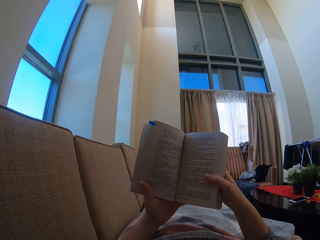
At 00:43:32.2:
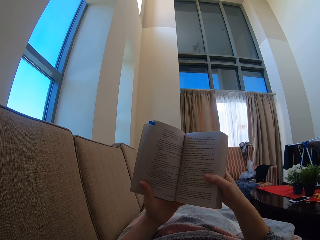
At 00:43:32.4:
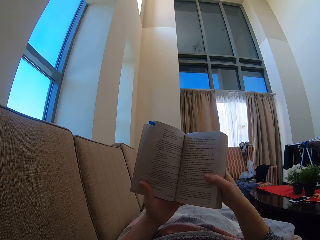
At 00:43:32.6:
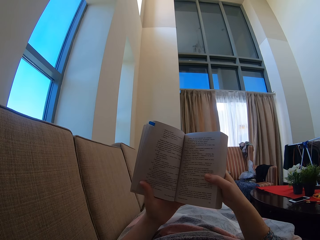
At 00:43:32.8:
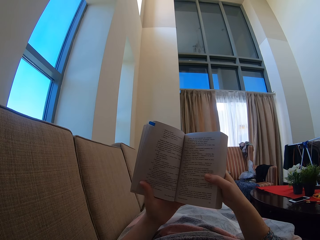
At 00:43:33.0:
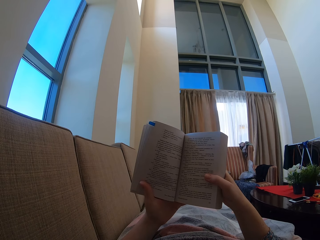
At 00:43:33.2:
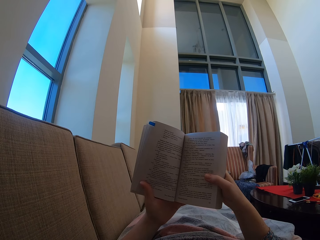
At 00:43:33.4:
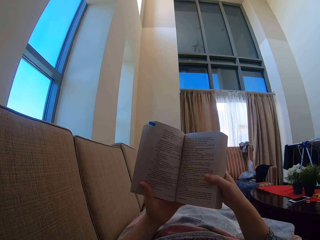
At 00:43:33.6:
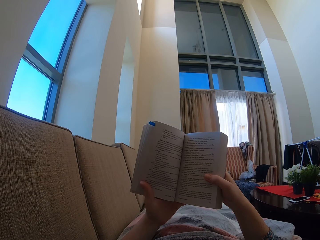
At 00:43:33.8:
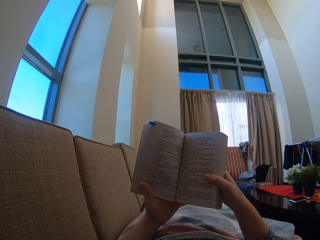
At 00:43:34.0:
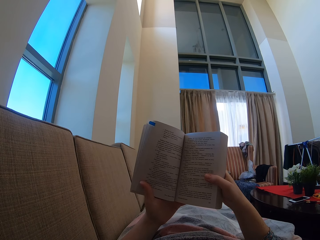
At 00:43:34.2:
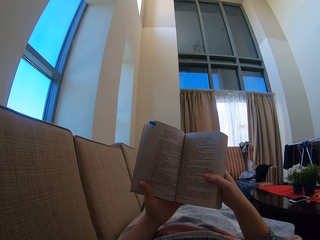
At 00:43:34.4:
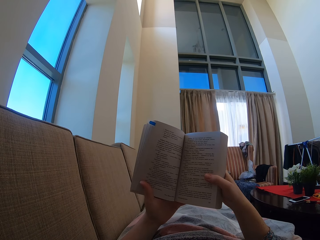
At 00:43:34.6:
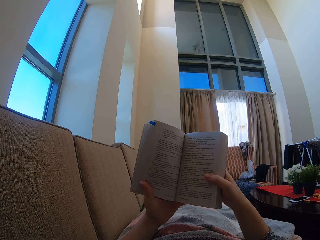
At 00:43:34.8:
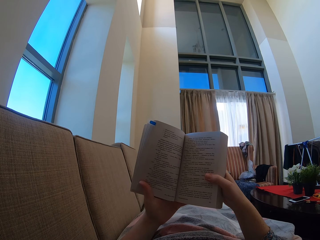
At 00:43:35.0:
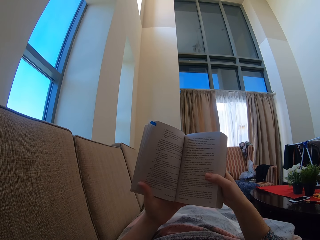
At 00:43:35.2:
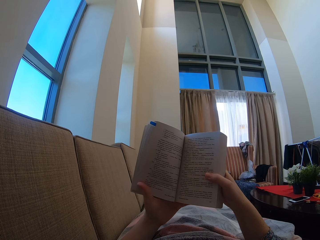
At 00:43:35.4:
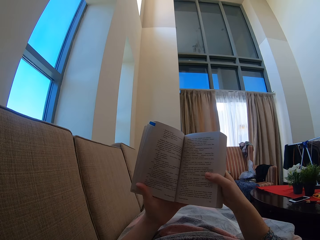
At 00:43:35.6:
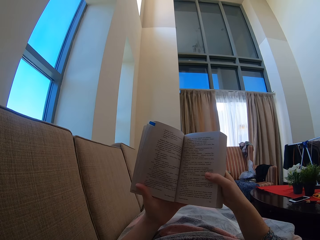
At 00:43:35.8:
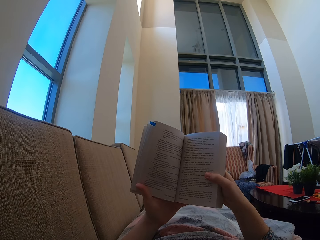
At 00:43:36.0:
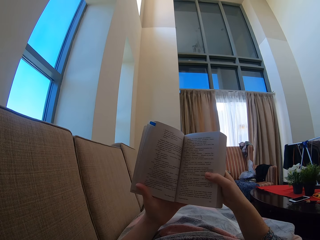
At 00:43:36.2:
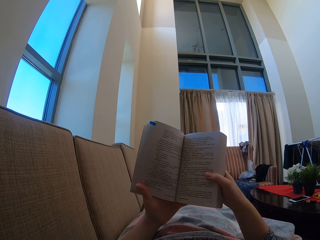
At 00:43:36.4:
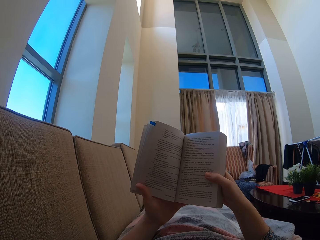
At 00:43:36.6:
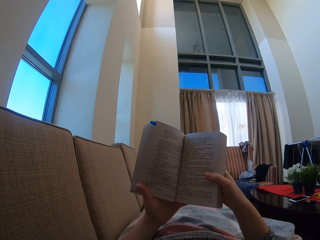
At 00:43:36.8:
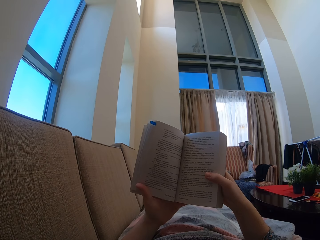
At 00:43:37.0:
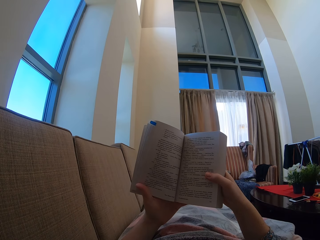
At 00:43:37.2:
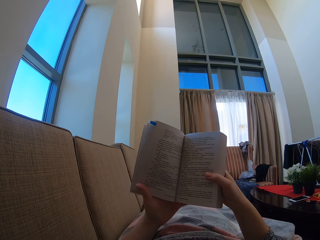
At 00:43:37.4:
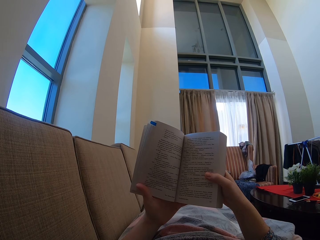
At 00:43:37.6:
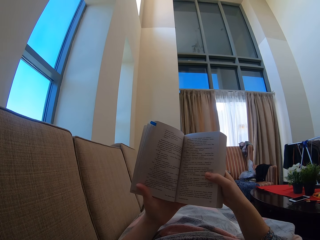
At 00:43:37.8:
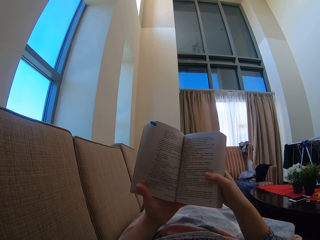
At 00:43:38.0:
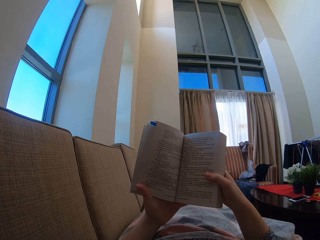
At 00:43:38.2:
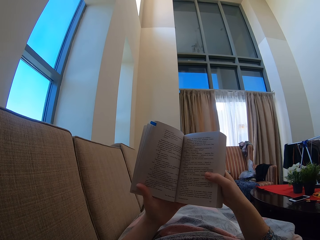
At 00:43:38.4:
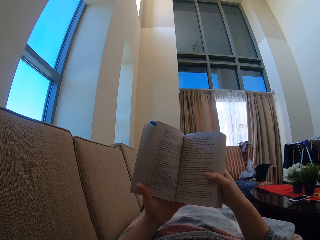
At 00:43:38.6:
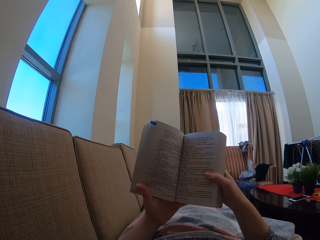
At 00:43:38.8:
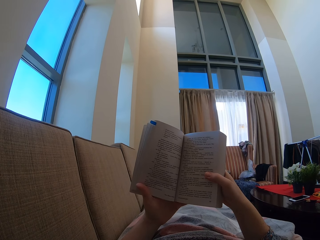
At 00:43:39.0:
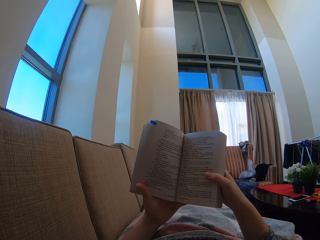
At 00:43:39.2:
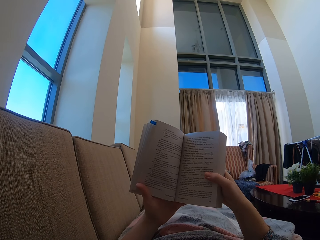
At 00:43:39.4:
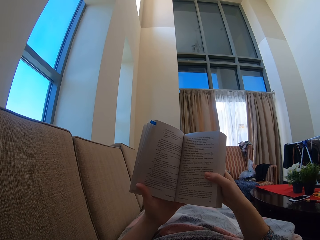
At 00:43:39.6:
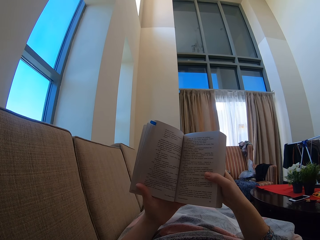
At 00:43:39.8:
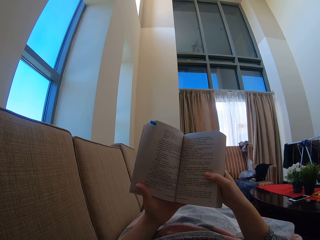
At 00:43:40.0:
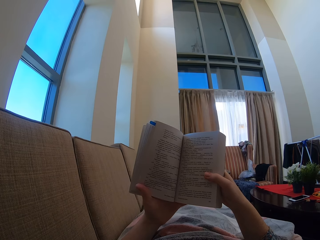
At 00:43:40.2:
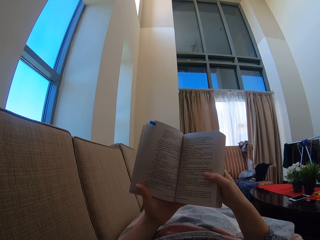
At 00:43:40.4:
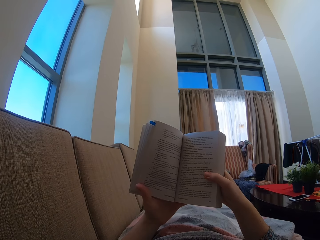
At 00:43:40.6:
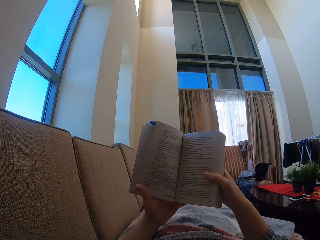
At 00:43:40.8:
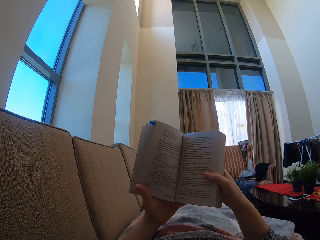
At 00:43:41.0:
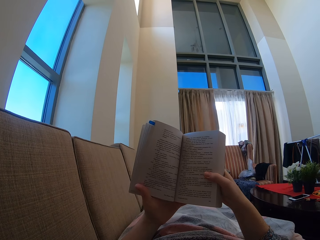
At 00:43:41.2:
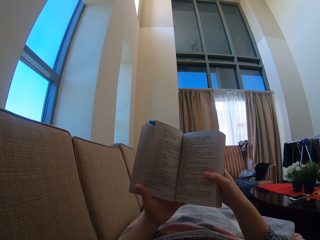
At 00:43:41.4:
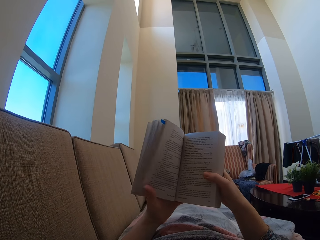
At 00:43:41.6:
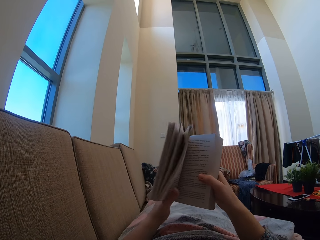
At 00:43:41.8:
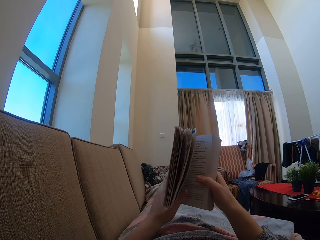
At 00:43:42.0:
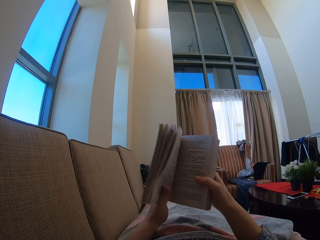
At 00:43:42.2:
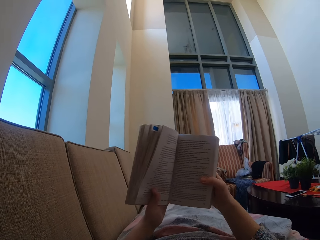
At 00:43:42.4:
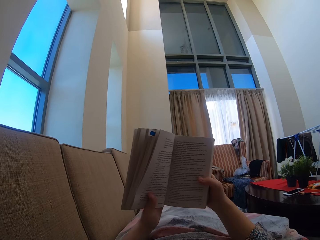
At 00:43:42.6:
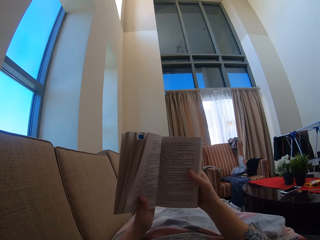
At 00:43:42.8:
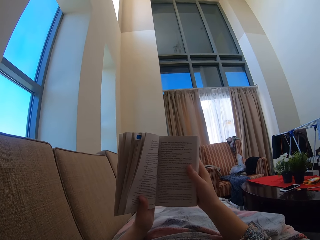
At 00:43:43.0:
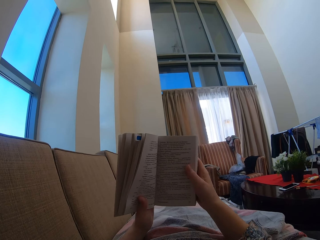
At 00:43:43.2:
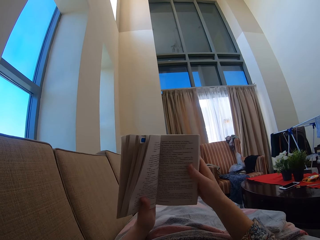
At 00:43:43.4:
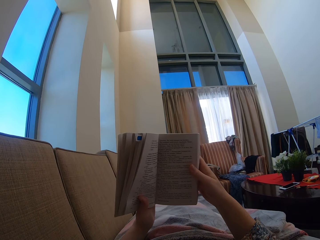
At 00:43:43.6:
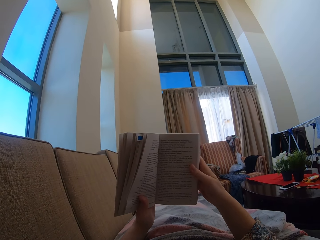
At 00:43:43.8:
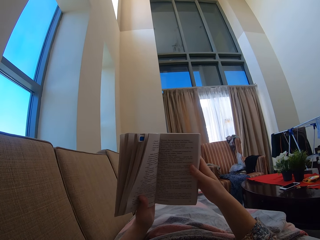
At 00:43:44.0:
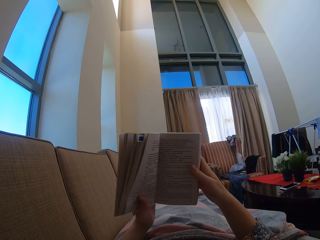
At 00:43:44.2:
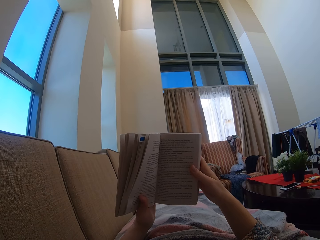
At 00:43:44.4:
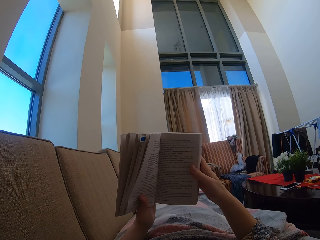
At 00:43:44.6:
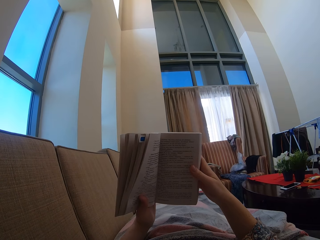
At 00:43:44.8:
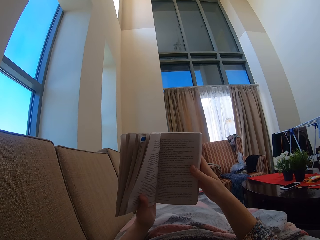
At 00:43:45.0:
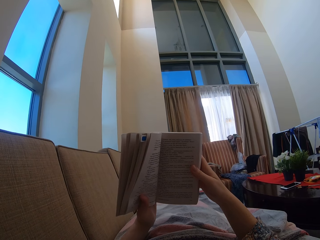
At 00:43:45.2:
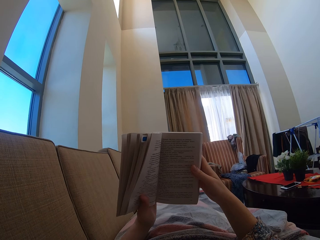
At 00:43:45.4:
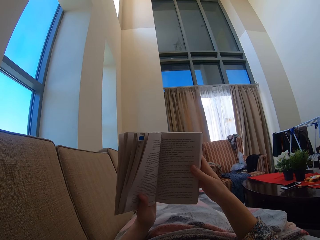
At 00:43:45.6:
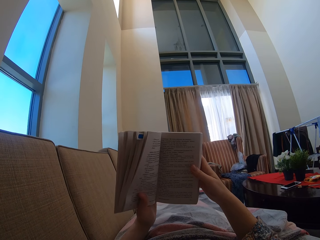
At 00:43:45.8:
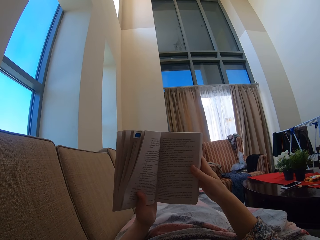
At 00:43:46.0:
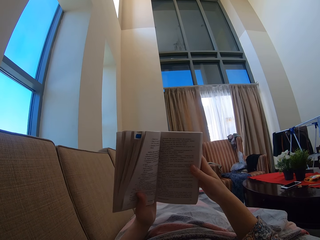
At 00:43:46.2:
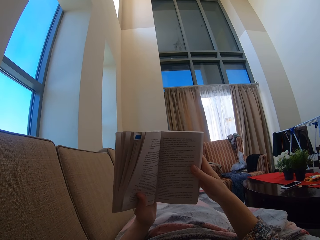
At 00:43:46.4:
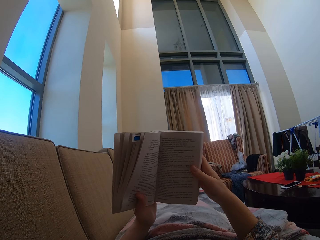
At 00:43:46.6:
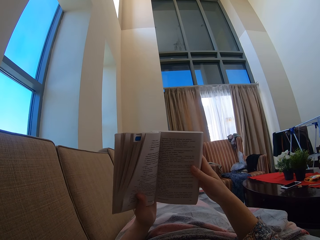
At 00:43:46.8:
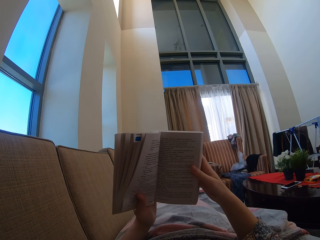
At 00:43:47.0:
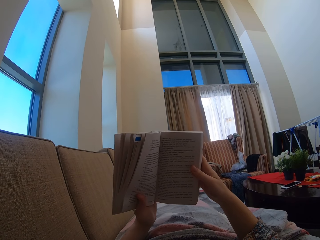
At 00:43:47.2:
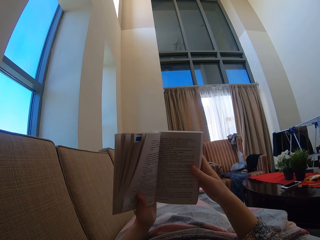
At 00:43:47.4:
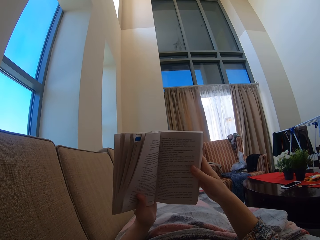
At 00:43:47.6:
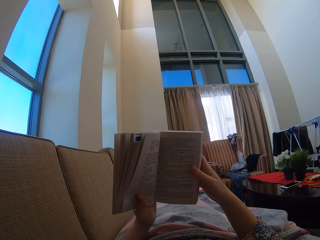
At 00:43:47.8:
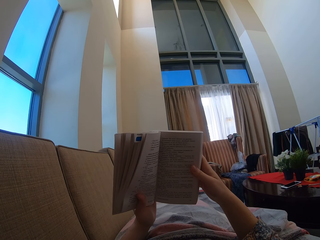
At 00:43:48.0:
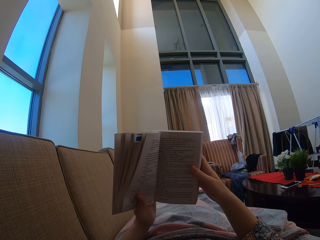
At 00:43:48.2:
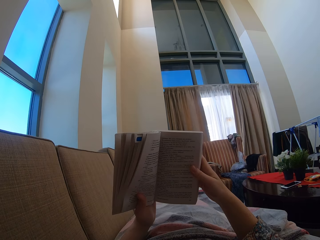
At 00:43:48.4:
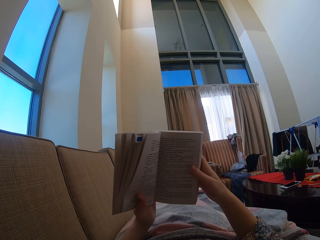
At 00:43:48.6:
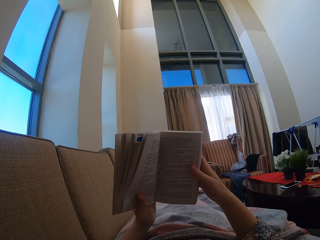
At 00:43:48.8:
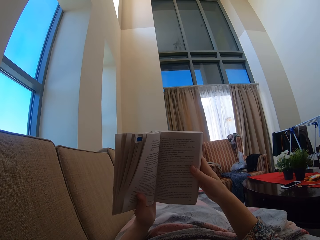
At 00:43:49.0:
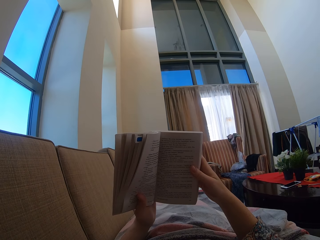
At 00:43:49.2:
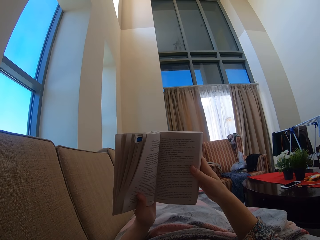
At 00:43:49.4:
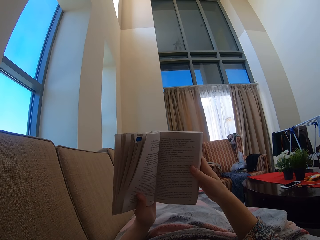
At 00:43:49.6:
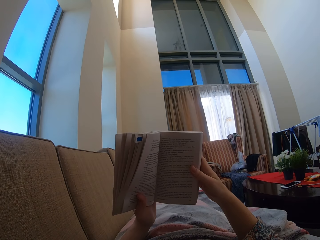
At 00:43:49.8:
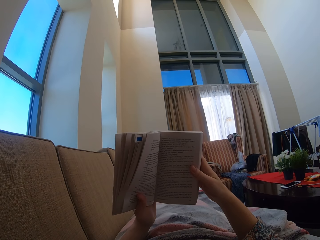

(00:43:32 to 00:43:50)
The camera wearer moves the hand. They hold the book.

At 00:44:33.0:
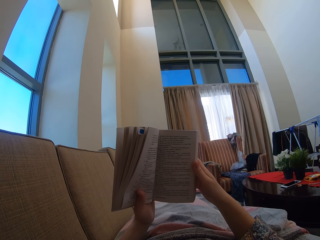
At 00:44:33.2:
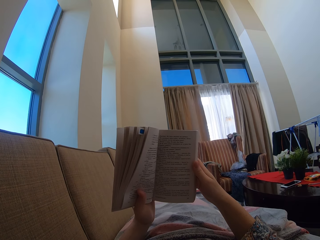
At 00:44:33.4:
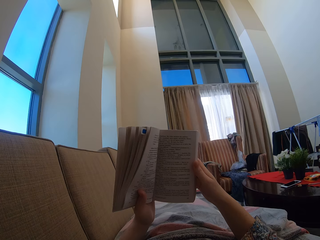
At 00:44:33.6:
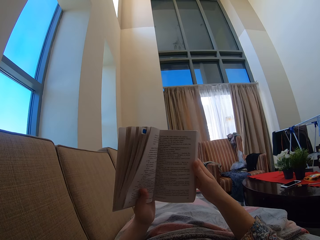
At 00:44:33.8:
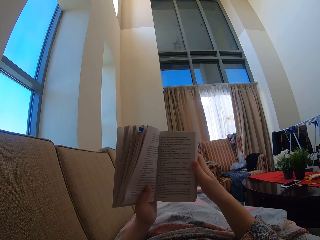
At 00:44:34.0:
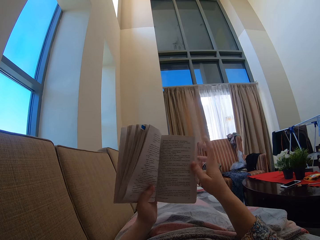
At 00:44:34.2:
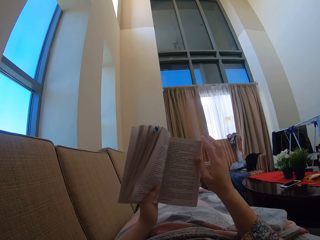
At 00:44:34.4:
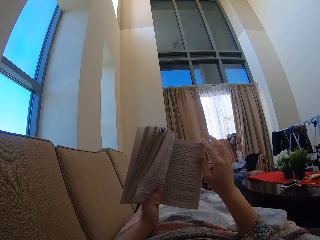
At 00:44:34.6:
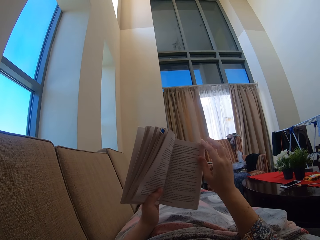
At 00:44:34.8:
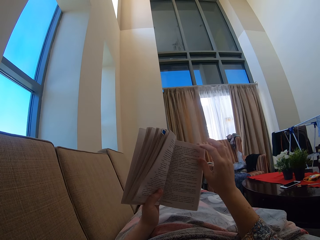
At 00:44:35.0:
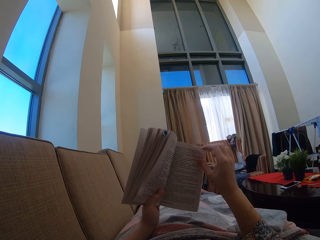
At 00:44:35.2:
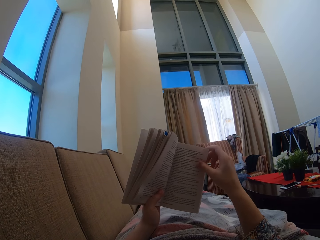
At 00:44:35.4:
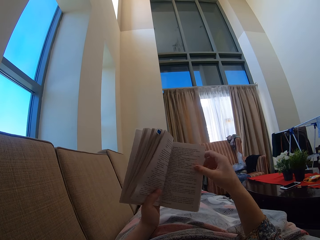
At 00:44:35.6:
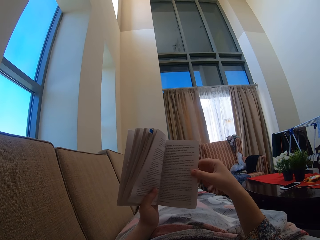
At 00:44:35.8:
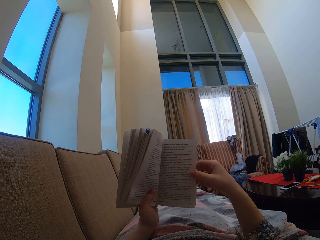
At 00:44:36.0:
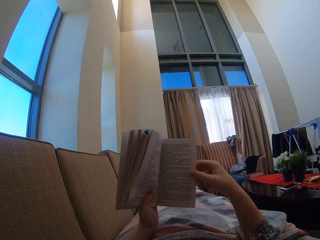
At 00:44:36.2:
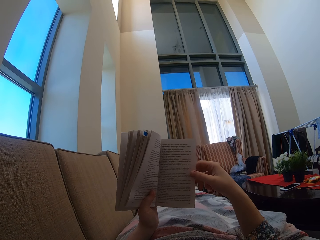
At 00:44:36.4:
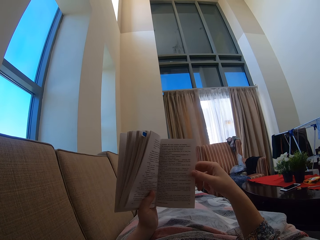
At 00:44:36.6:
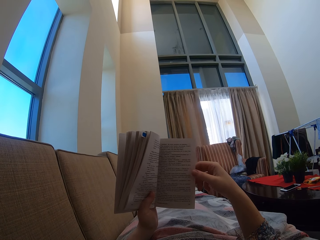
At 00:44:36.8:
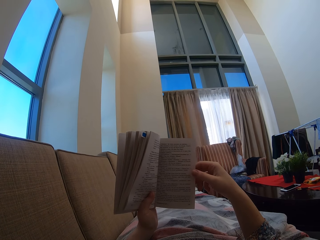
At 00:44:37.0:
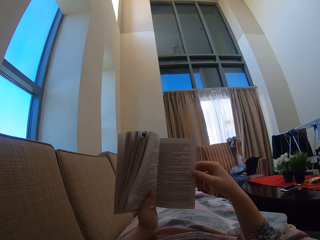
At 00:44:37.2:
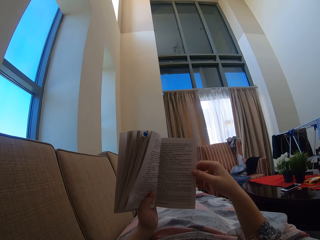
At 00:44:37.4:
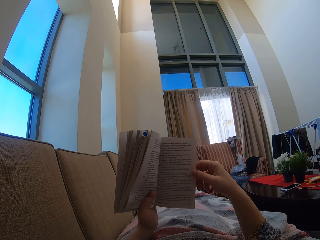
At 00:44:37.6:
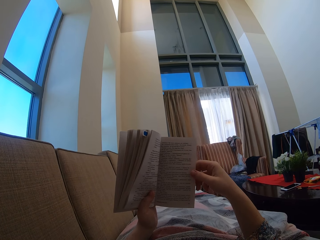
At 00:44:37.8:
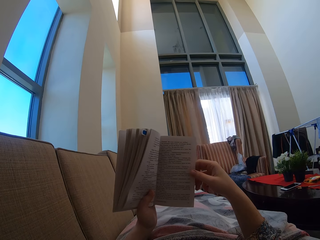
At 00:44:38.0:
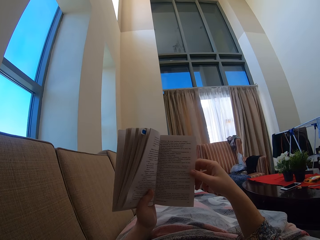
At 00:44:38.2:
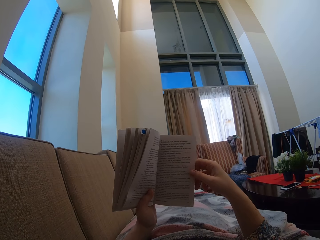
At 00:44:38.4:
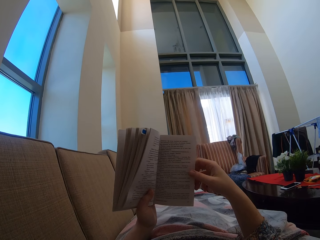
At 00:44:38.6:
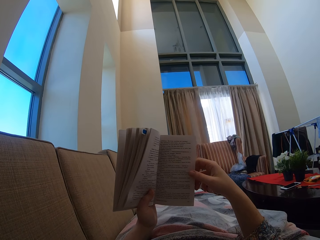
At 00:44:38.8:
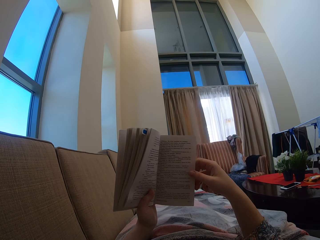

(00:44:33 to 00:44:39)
The camera wearer swings the hand. They hold the page of the book.
